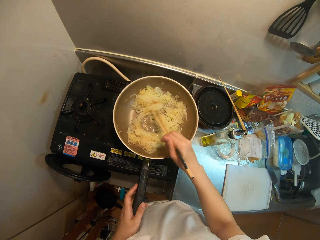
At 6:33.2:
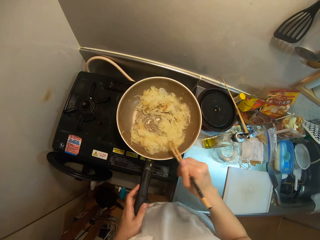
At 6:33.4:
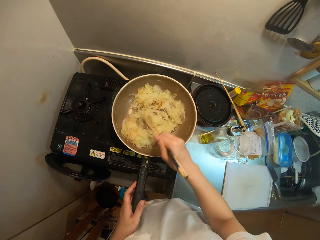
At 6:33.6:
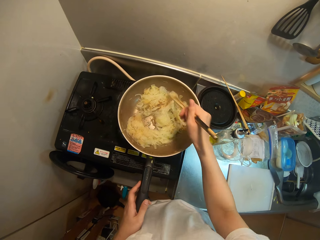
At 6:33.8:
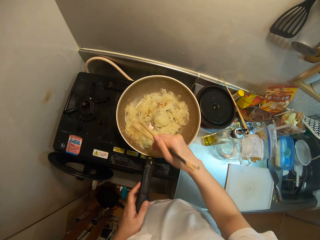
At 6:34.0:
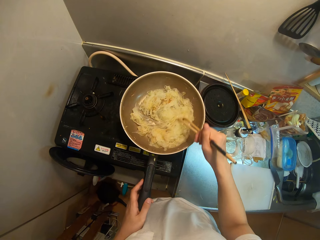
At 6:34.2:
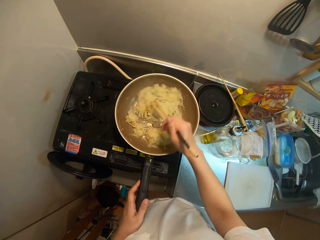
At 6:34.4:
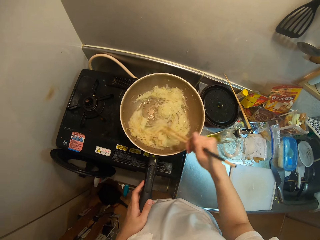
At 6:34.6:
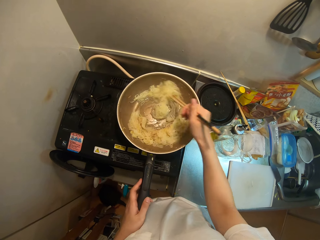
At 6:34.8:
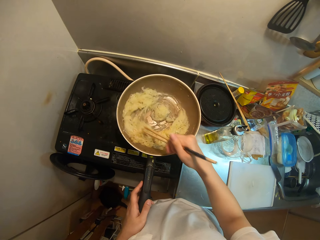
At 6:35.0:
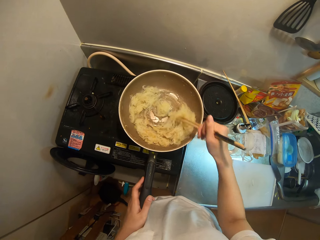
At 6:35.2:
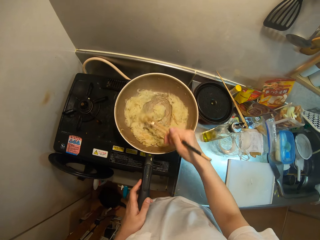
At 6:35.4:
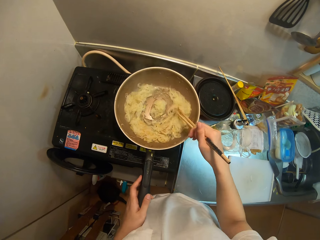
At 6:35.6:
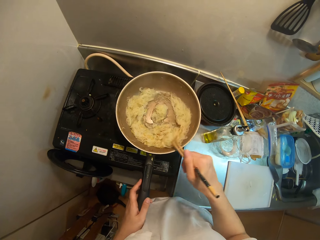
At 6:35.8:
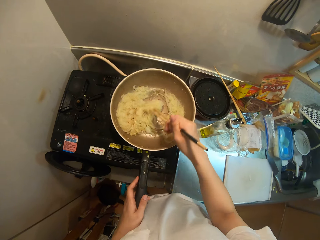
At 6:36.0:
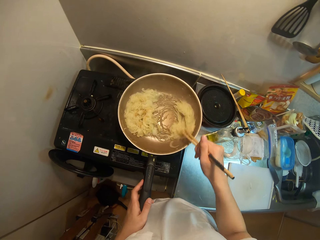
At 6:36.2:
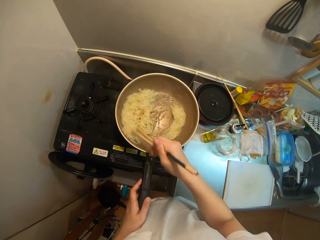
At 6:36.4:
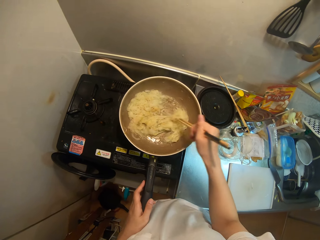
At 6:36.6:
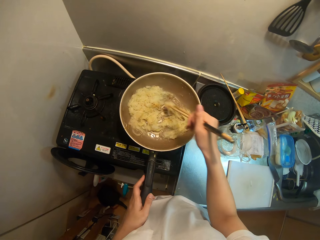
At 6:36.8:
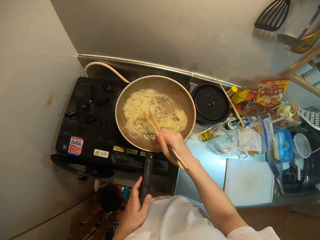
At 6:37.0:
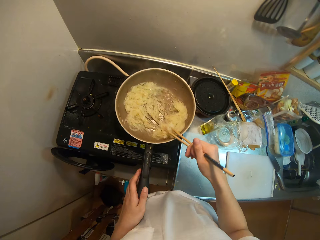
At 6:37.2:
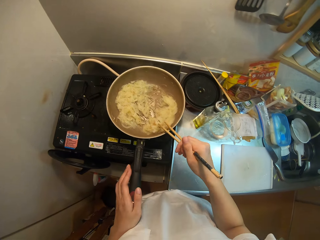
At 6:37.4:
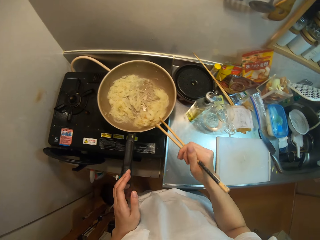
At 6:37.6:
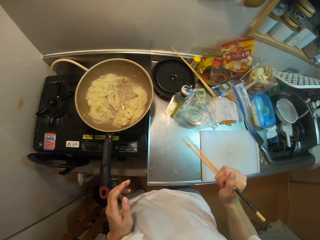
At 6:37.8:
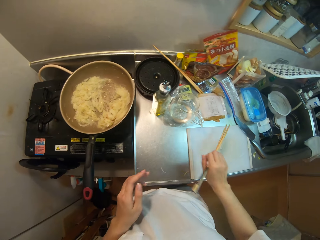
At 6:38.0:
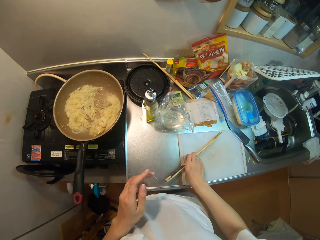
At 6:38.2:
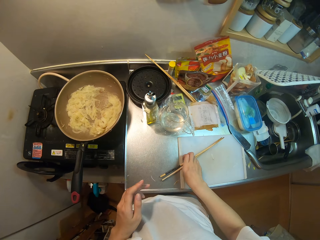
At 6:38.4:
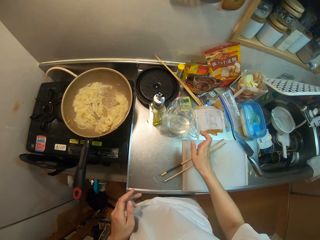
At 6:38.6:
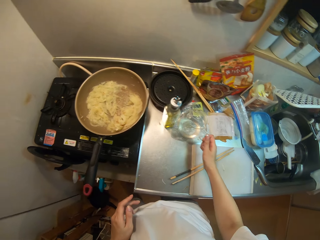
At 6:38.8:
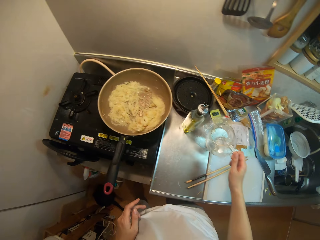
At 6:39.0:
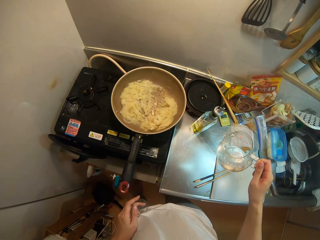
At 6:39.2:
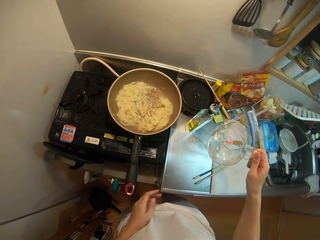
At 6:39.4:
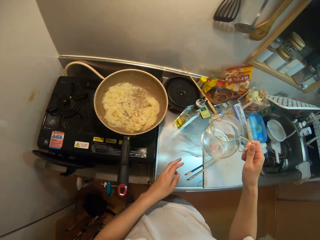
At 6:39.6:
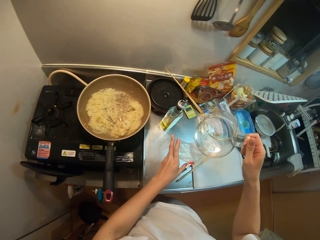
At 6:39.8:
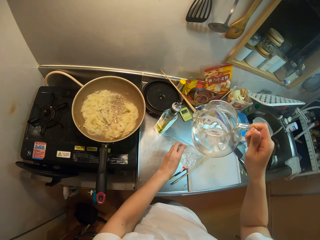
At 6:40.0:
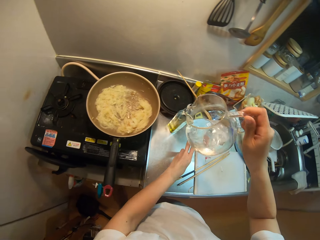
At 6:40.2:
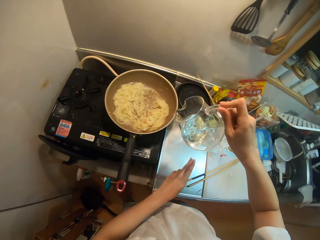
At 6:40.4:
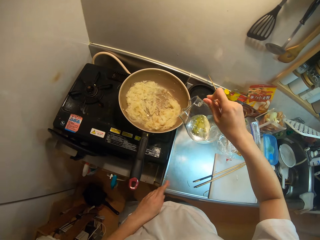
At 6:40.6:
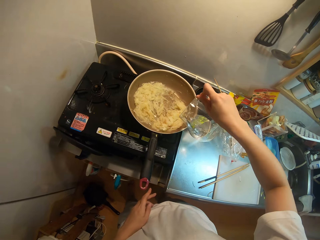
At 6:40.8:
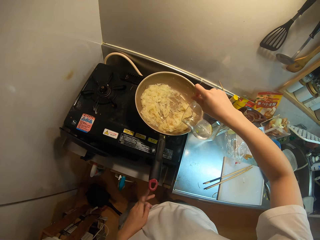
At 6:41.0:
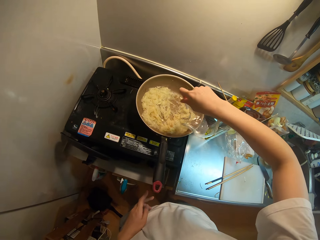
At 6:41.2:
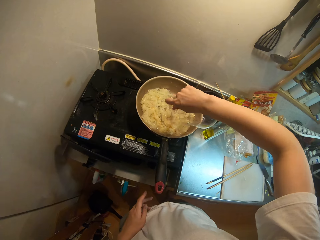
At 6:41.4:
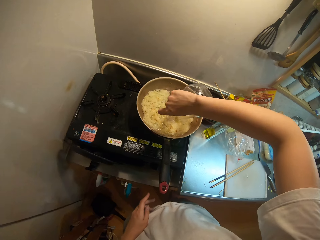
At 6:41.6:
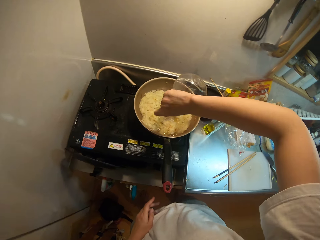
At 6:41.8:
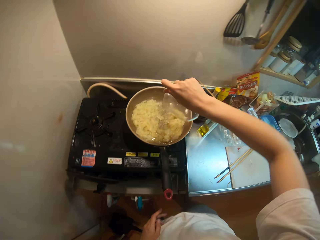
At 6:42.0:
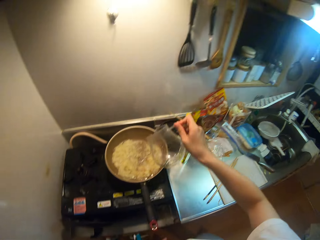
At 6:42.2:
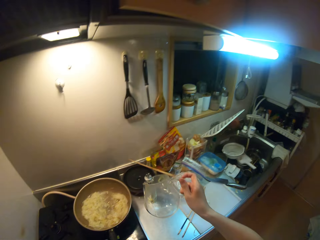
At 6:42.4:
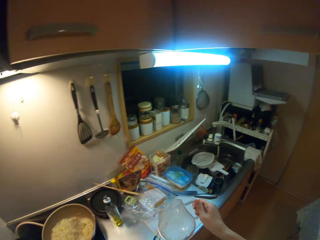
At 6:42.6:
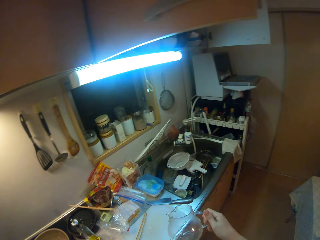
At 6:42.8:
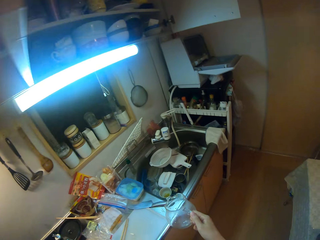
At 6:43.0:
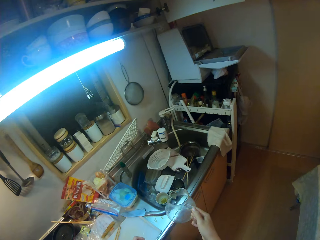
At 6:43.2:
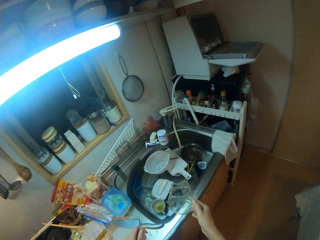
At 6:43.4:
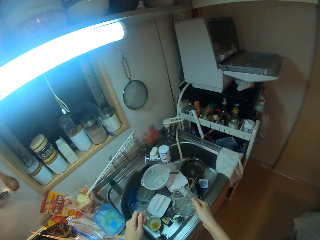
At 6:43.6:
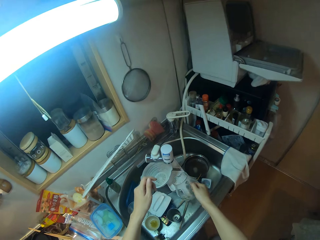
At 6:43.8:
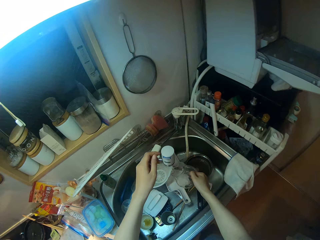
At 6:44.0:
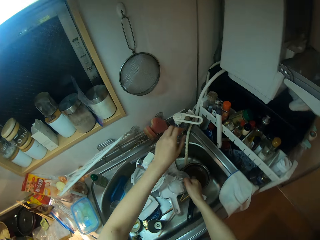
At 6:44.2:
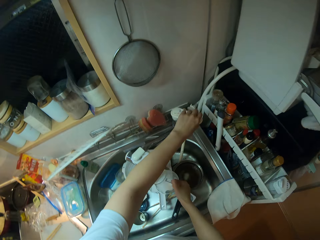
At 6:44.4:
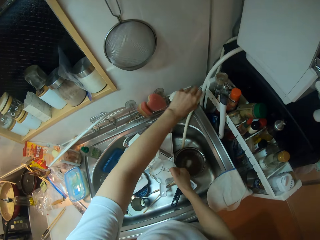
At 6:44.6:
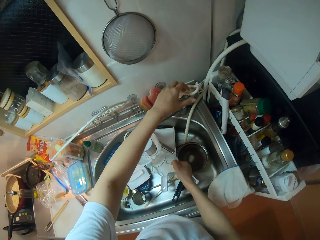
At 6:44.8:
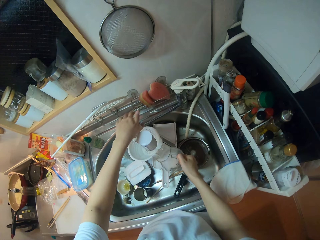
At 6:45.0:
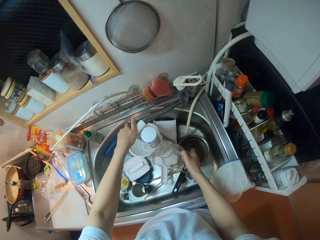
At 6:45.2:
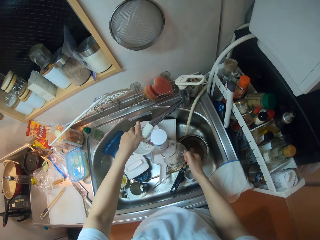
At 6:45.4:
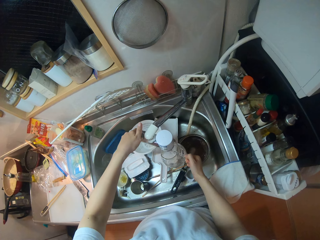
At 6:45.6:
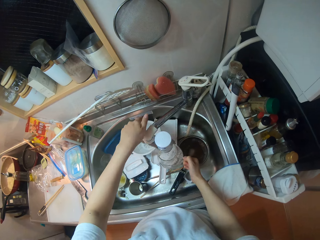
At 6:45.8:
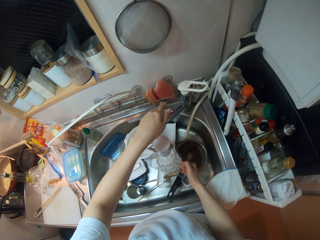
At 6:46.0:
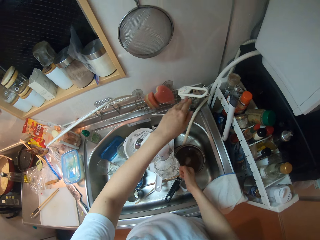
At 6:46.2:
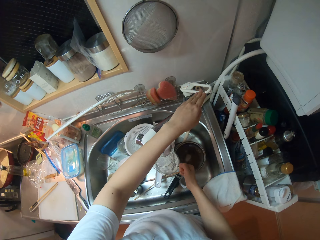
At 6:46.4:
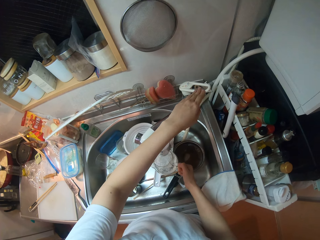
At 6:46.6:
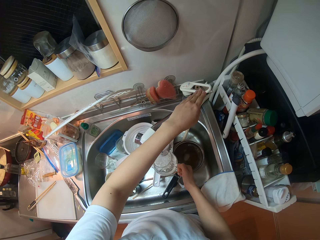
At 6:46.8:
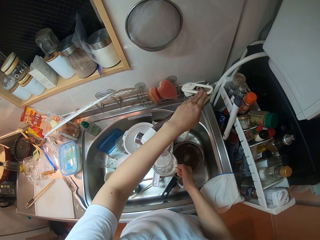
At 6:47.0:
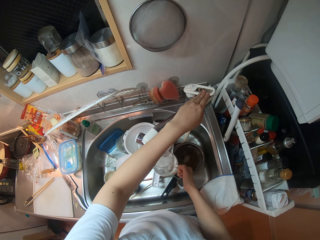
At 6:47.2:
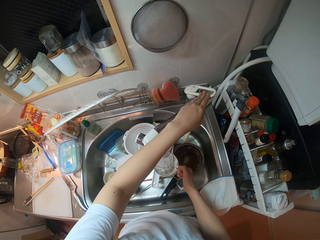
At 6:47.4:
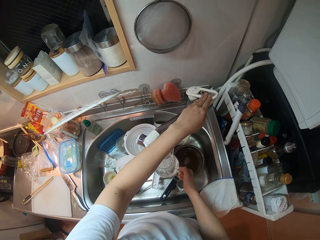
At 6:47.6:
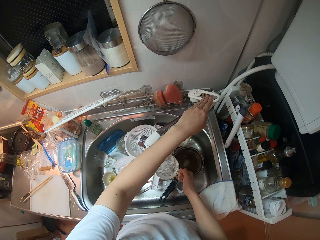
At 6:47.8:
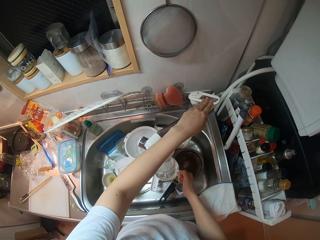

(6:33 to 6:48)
The camera wearer drops the chopstick on the table. She picks up the jug of water on the table. She moves the nylon on the table with her left hand. She pours water from the jug into the frying pan. She walks away. She turns on the tap with her left hand. She places the jug under the tap. She puts water in the jug.

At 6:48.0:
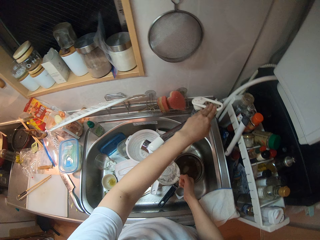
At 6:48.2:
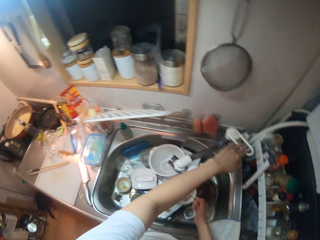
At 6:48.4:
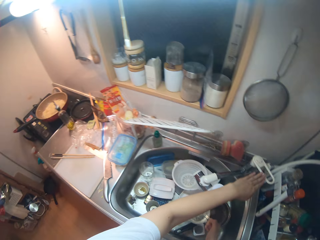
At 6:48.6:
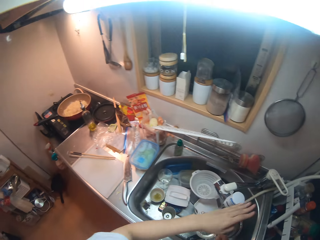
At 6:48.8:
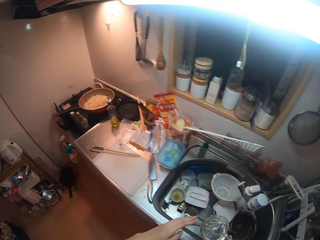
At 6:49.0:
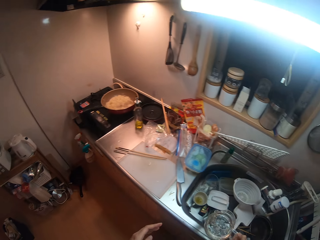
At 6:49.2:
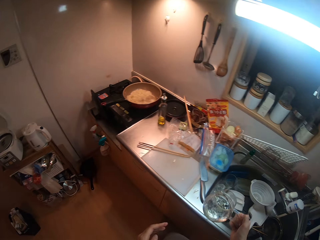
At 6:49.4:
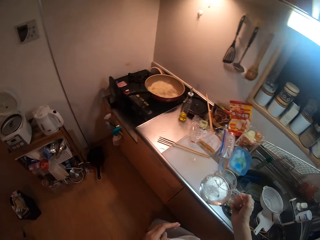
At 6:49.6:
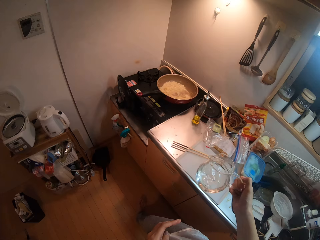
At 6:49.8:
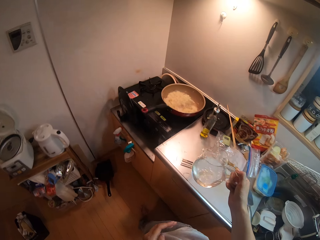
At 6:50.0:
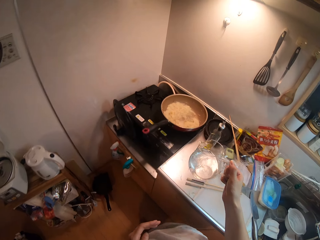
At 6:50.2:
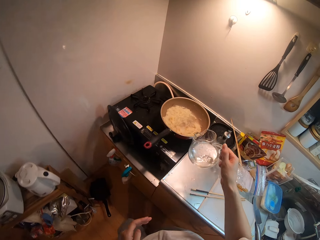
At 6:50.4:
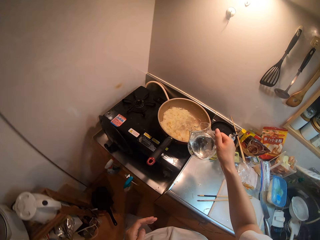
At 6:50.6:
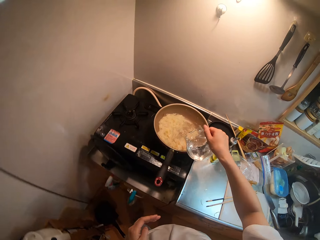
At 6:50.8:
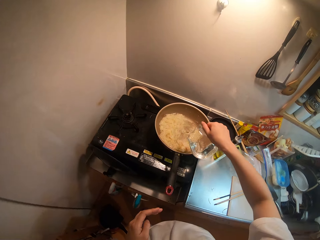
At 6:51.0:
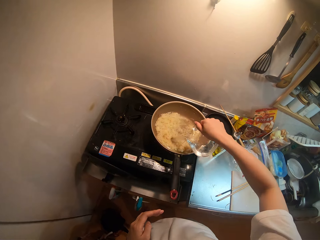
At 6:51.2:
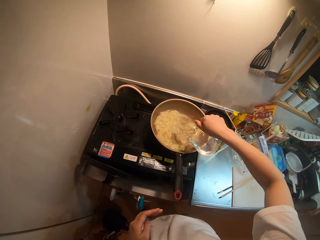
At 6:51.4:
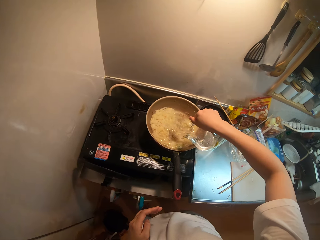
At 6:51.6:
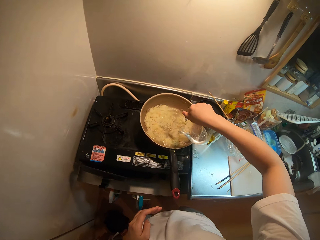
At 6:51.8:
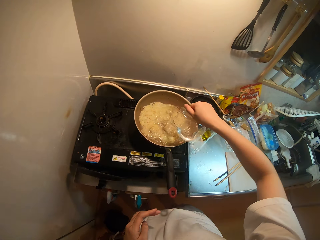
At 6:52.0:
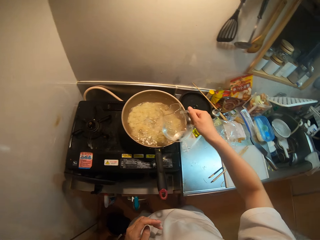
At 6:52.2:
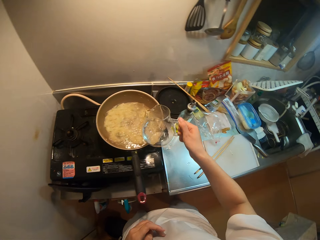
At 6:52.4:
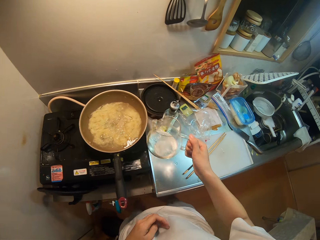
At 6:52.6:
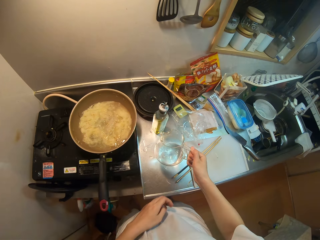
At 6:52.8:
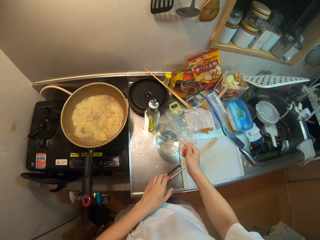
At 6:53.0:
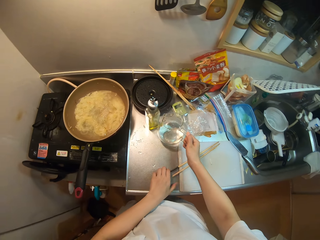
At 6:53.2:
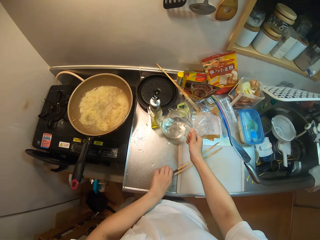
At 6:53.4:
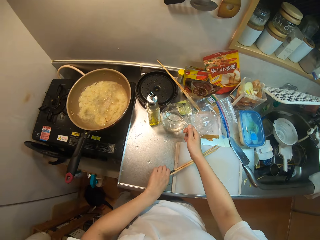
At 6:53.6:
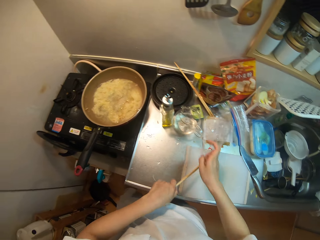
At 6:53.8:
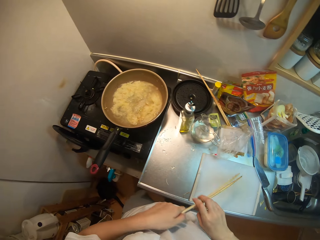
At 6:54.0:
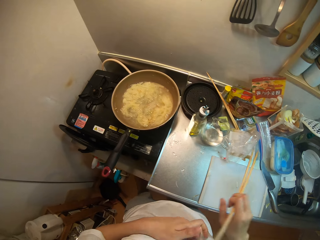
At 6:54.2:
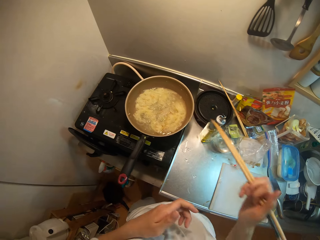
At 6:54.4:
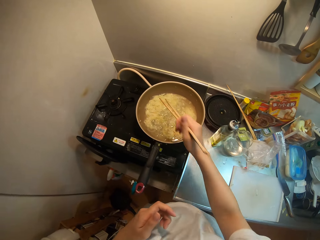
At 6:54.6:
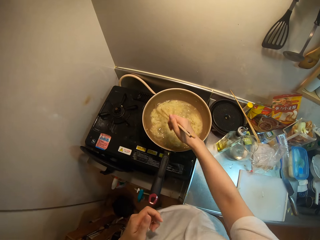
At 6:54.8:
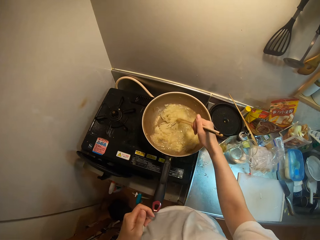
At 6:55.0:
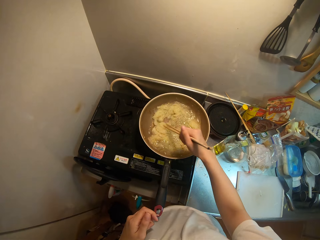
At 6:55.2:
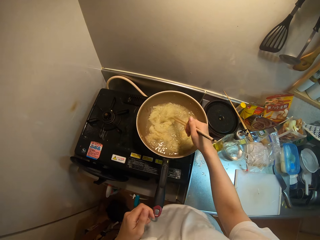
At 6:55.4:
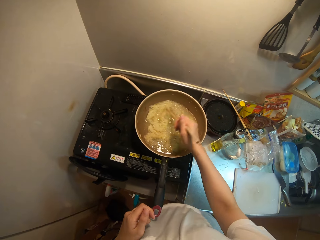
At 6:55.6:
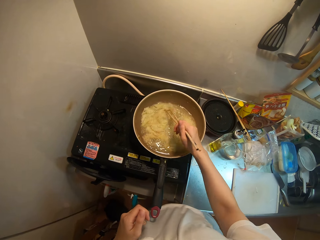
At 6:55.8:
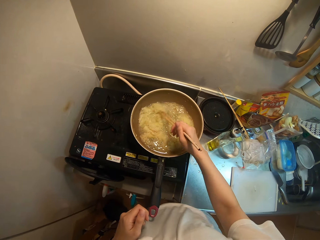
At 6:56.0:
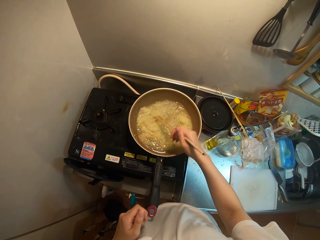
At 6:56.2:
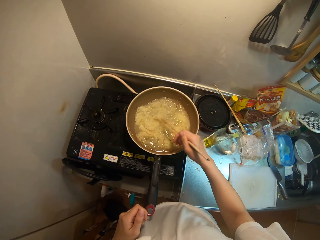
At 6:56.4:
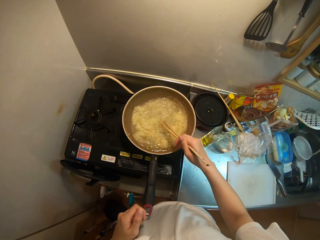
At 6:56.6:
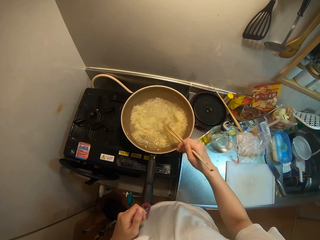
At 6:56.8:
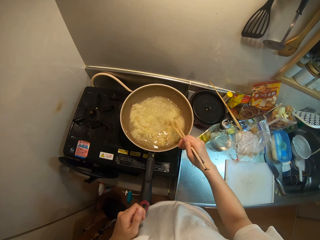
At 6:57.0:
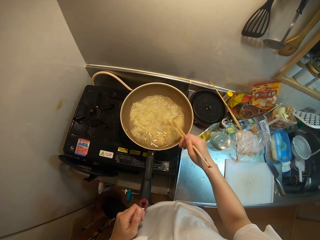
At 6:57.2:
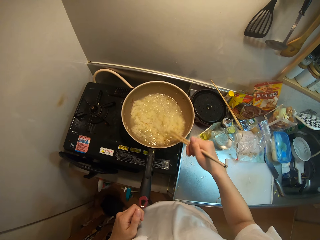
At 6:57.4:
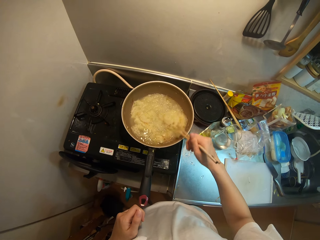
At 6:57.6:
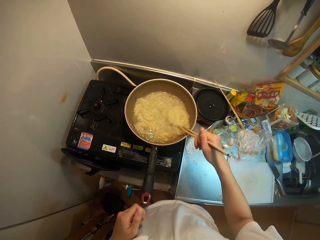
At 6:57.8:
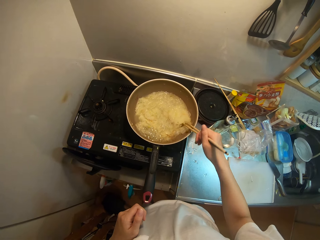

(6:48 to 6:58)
The camera wearer turns off the tap with her left hand. She walks away. She pours water from the jug into the frying pan. She places the jug on the table. She picks up the chopstick on the table. She turns the ramen in the frying pan with the chopsticks.
